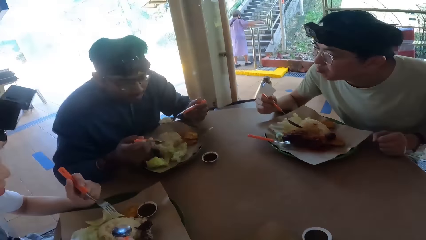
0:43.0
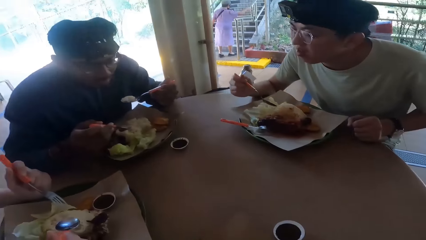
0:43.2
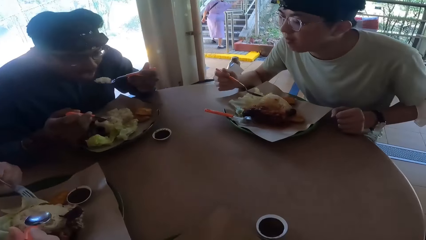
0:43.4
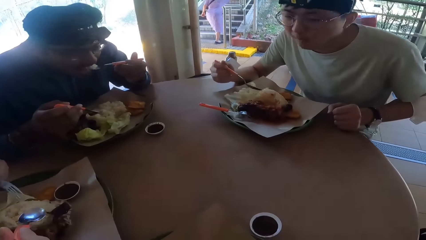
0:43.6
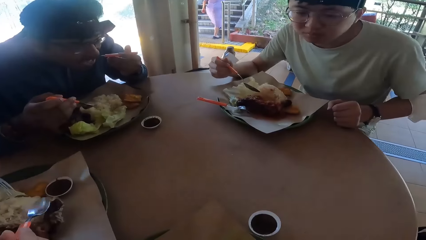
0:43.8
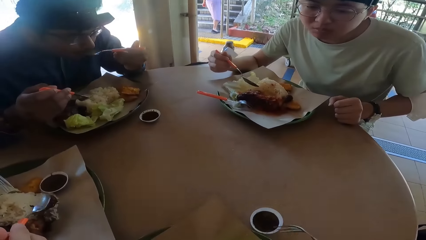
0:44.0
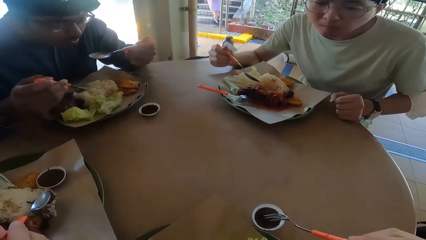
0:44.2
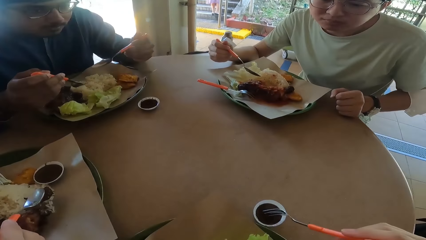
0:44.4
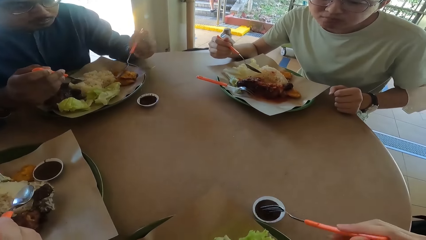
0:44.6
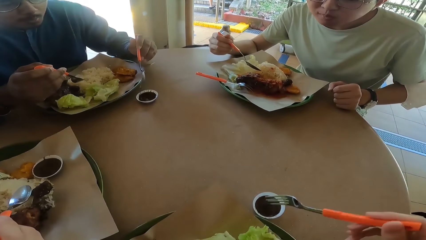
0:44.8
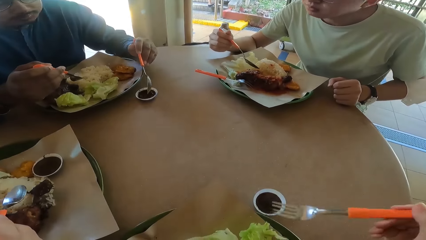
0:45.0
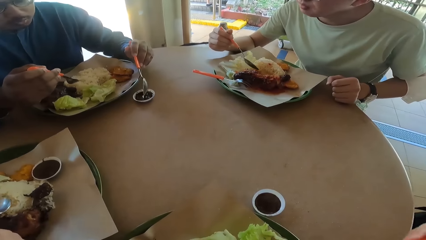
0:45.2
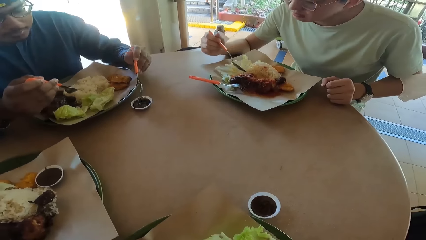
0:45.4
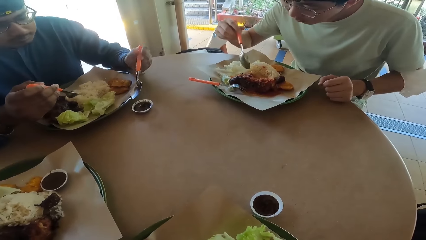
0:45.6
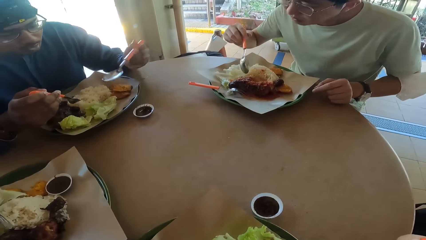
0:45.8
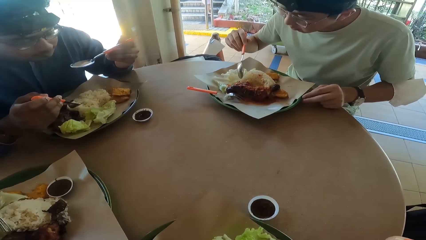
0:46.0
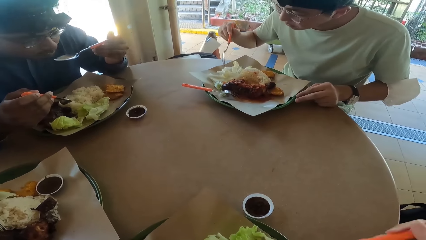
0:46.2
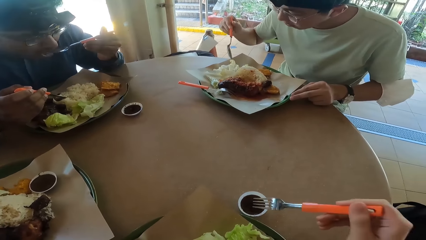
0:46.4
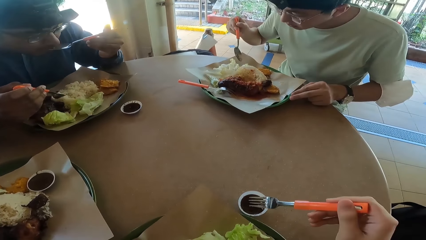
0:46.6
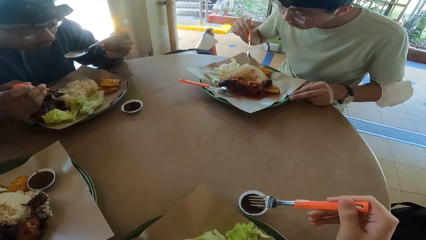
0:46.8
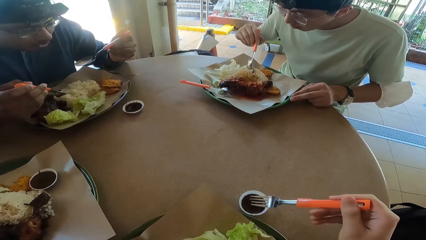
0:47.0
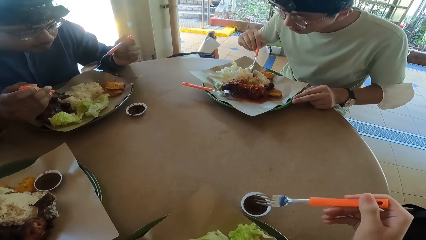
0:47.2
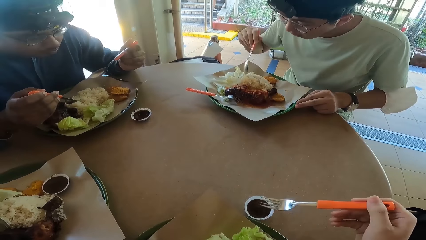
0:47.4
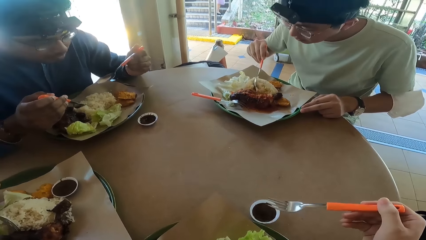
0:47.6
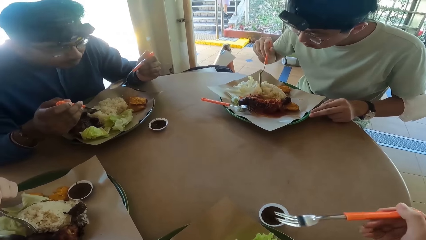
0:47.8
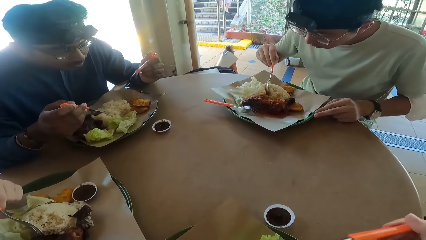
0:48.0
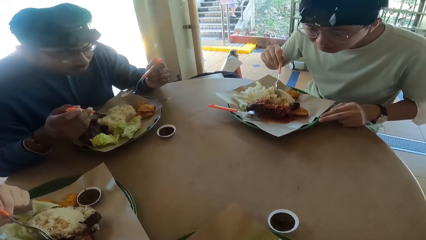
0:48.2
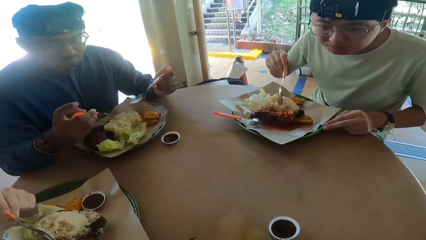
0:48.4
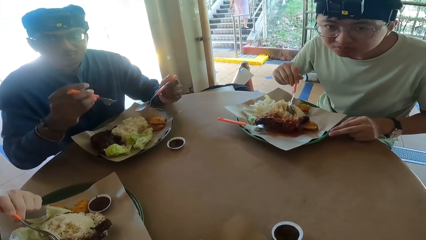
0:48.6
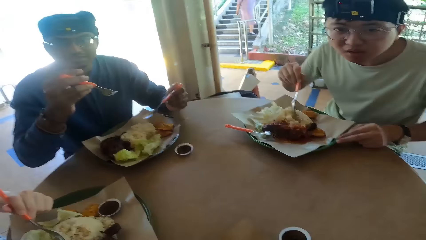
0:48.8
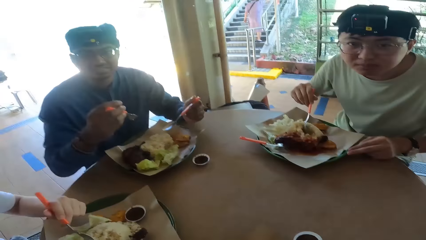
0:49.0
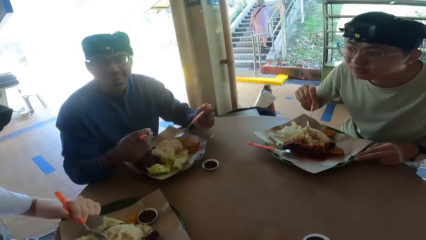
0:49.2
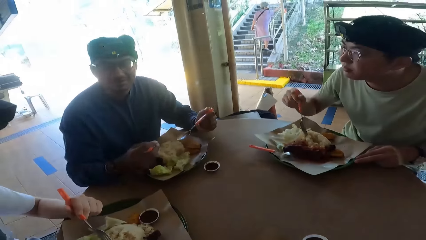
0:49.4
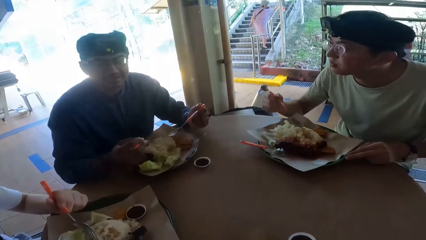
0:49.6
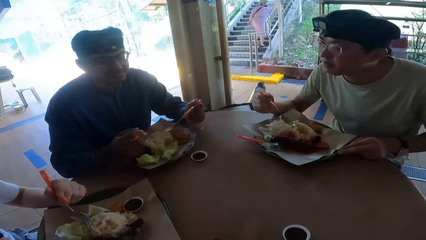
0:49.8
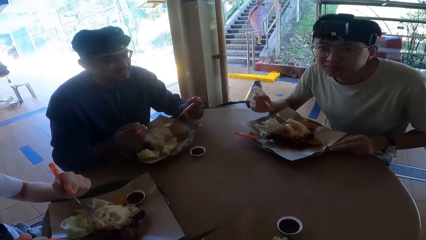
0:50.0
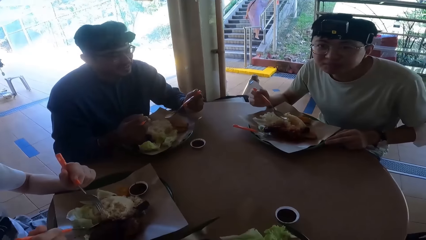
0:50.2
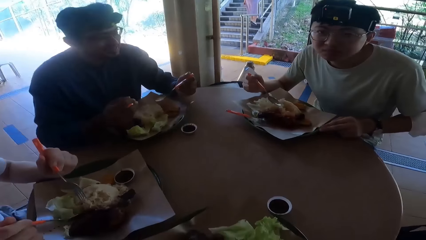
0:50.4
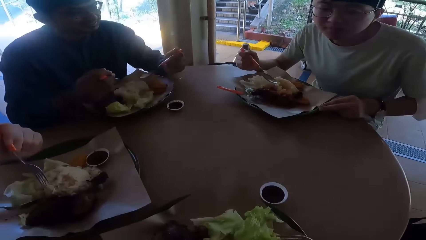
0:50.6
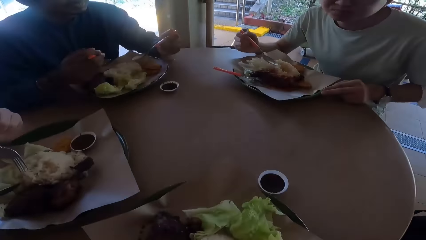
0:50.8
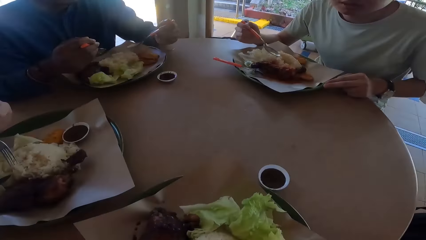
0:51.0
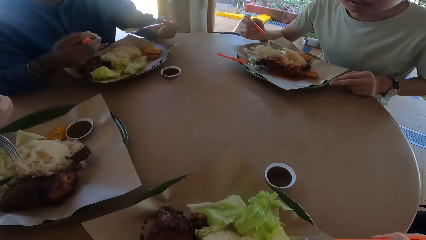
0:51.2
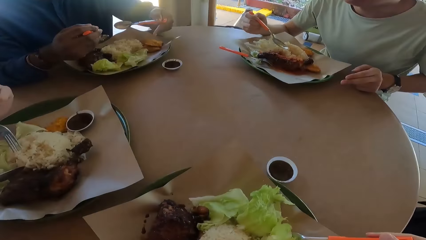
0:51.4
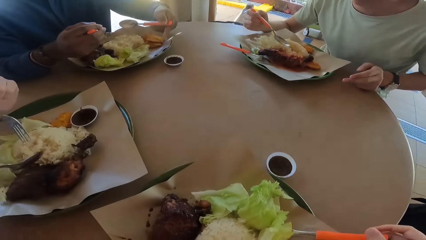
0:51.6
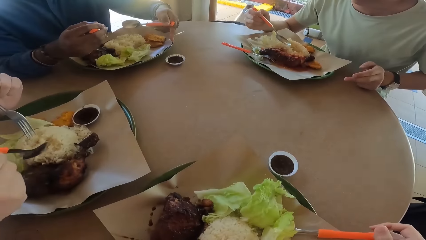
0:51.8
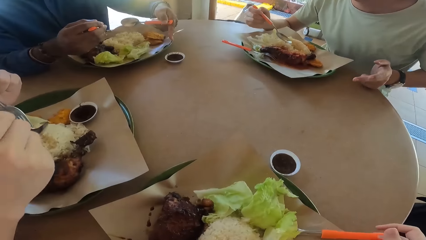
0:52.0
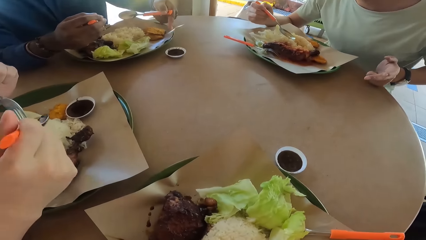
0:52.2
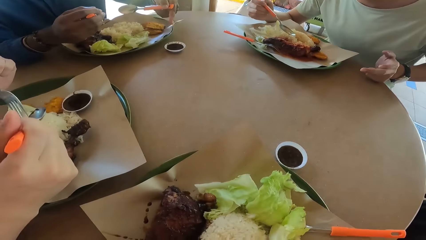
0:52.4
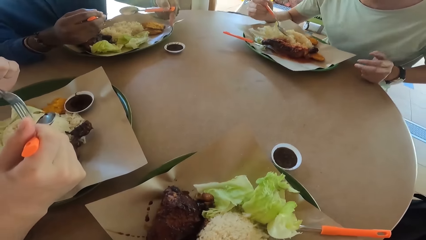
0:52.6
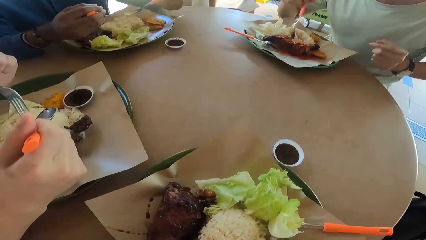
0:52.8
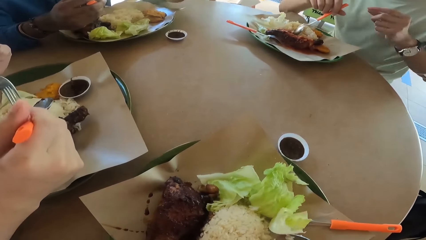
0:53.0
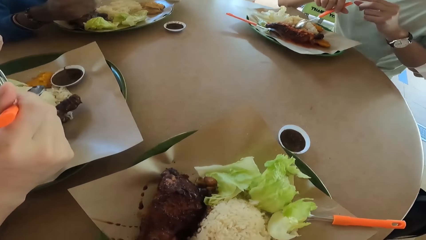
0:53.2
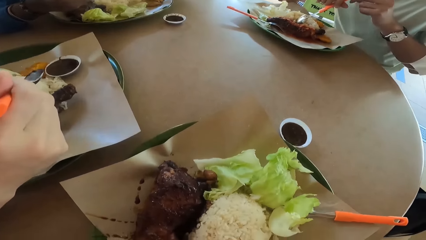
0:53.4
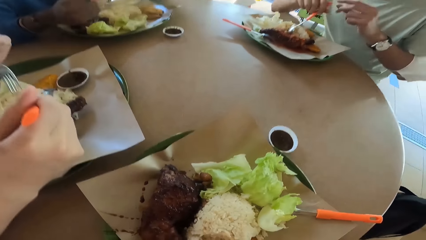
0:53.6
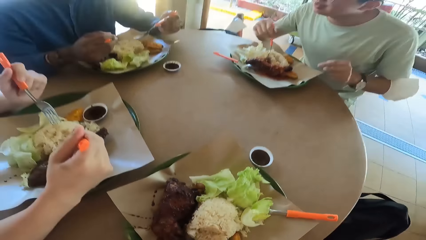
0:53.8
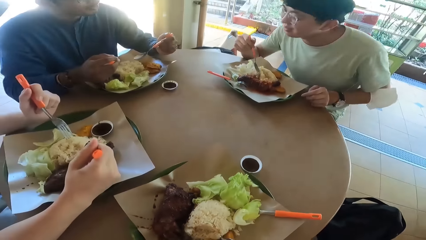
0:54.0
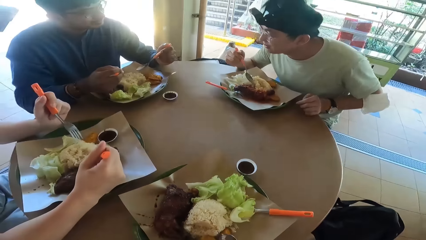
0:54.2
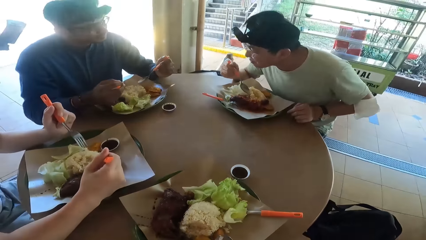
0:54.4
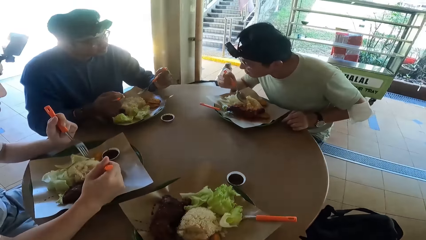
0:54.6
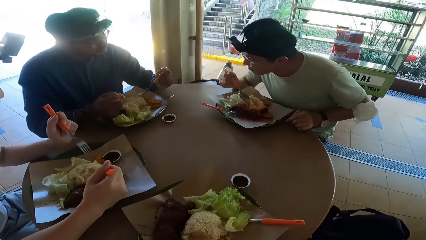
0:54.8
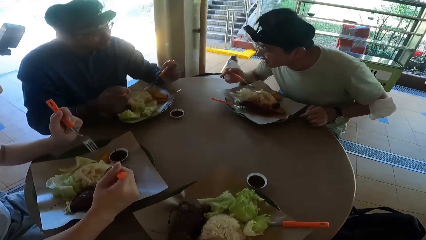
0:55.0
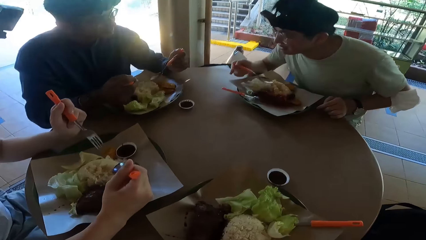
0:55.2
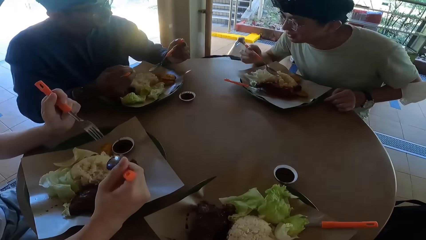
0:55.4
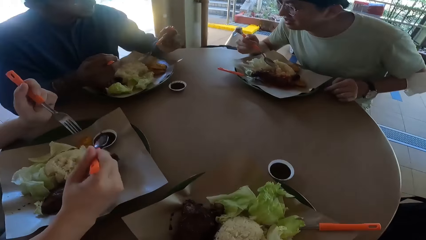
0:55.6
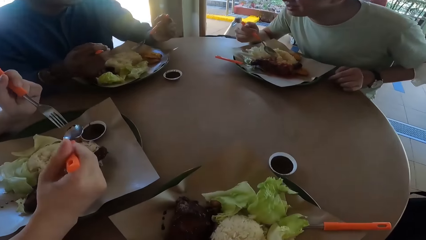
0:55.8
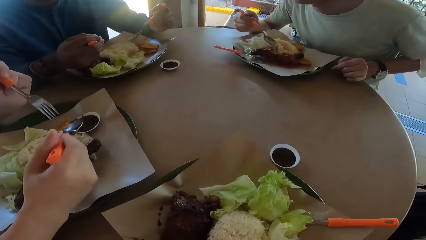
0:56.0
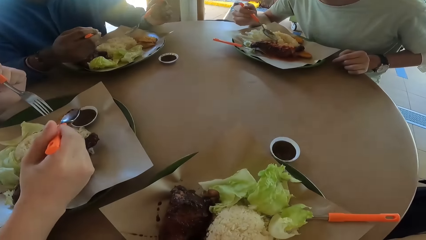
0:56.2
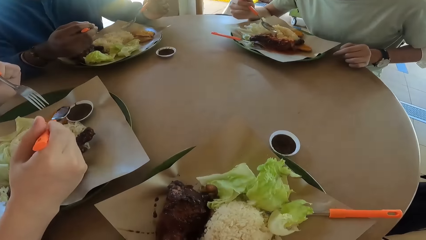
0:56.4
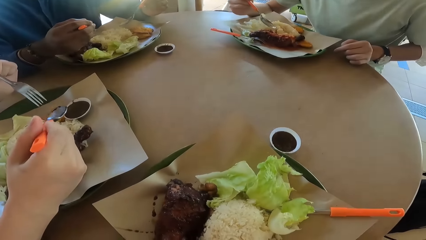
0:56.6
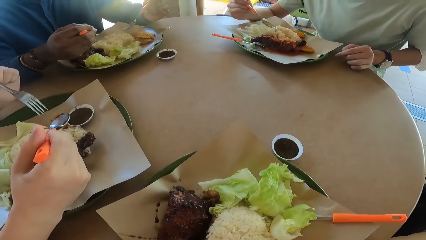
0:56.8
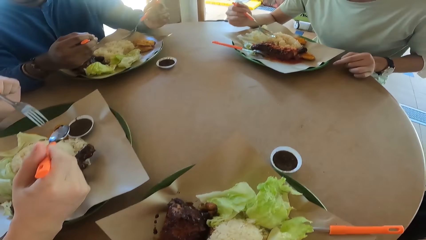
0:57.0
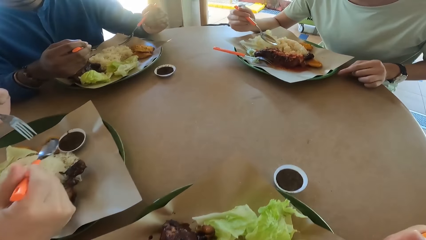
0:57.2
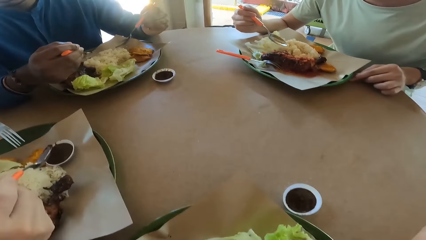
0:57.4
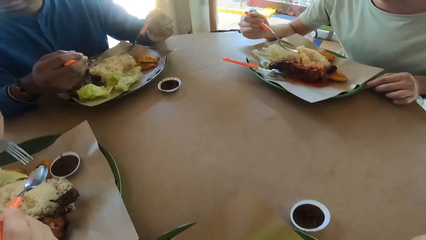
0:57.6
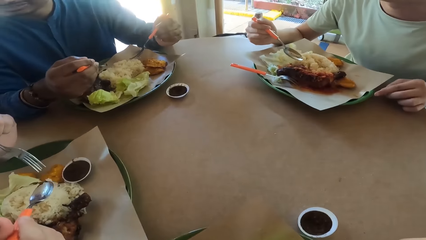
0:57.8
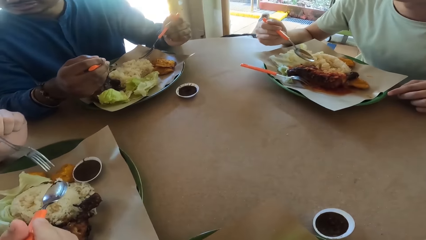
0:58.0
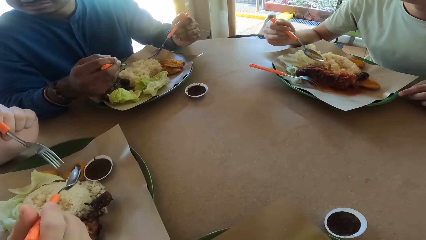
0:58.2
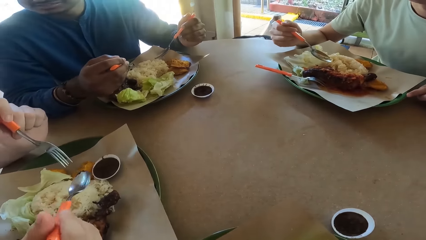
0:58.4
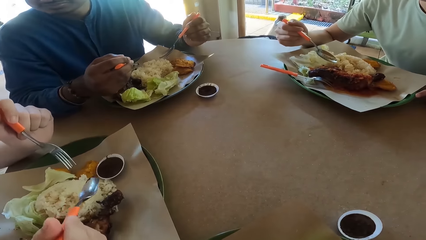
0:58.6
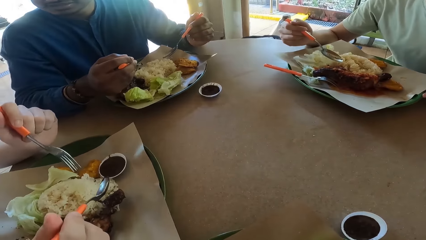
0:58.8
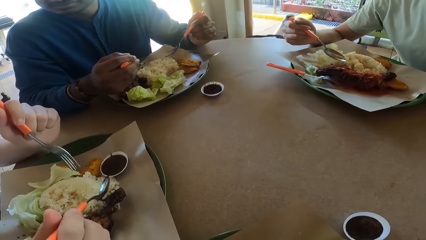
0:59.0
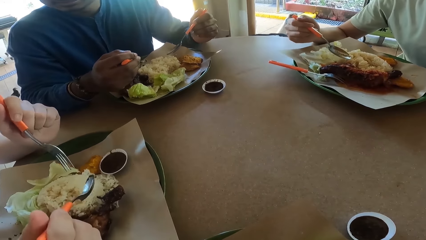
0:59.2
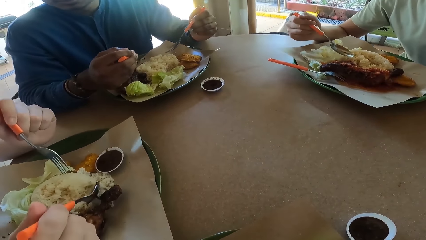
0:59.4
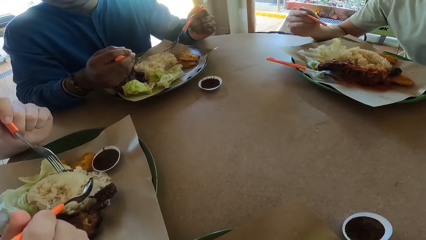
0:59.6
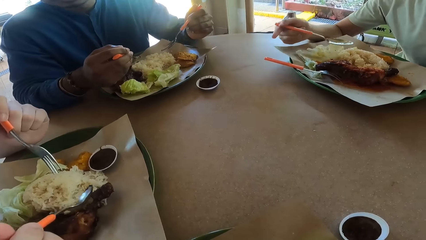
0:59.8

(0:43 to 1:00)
A man eats the food. The camera wearer picks up the sauce. He puts his fork on the sauce. The man and two other men converse.
